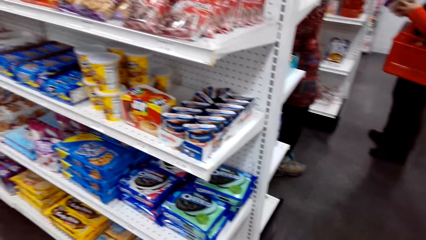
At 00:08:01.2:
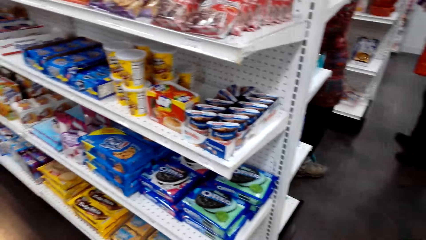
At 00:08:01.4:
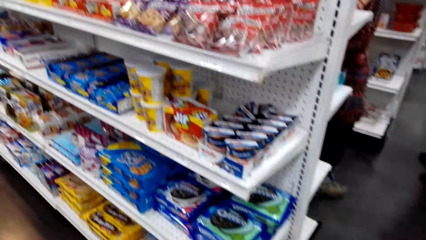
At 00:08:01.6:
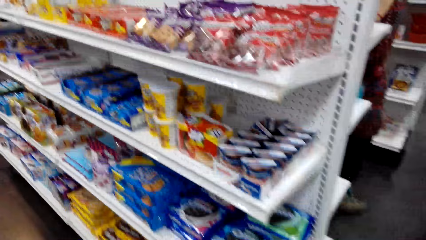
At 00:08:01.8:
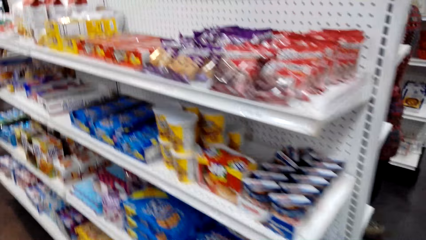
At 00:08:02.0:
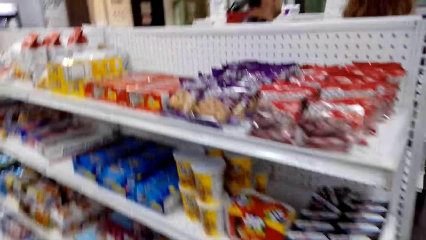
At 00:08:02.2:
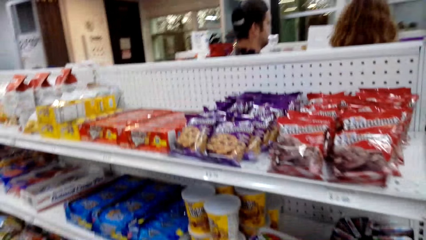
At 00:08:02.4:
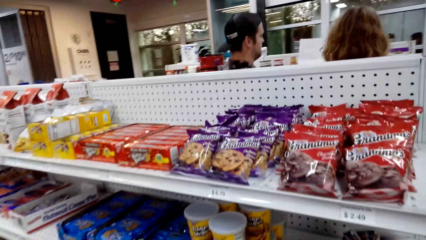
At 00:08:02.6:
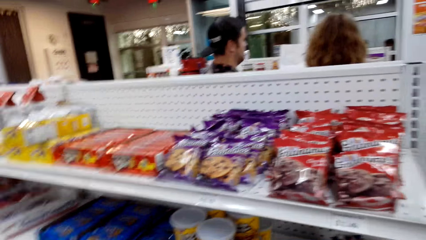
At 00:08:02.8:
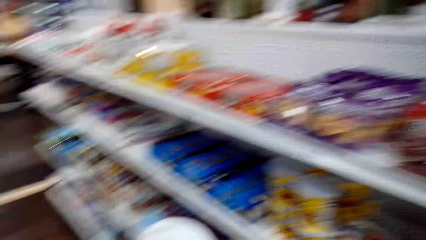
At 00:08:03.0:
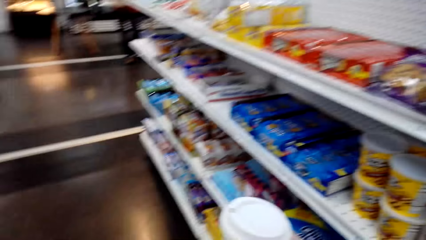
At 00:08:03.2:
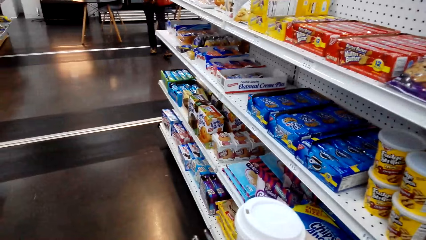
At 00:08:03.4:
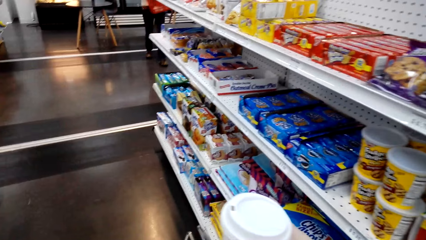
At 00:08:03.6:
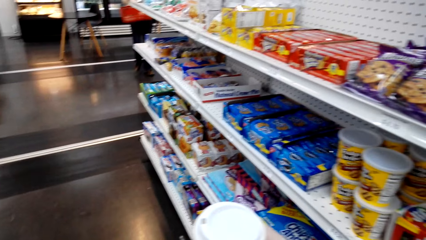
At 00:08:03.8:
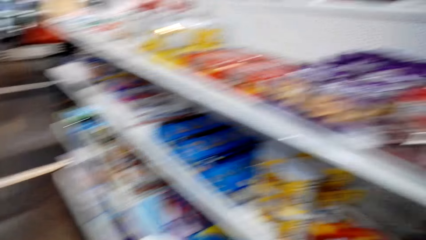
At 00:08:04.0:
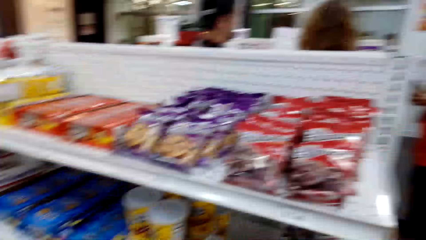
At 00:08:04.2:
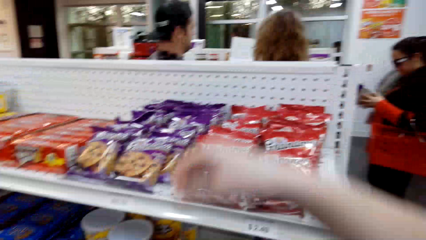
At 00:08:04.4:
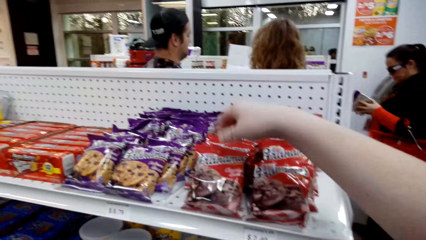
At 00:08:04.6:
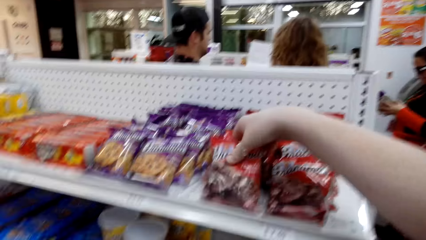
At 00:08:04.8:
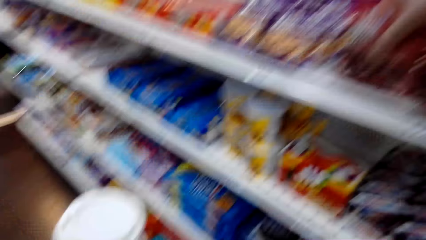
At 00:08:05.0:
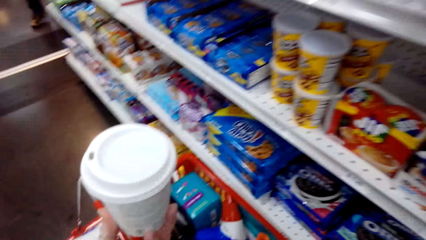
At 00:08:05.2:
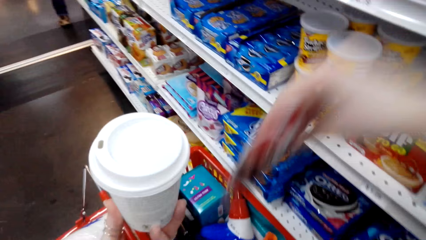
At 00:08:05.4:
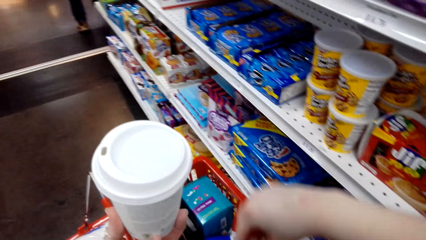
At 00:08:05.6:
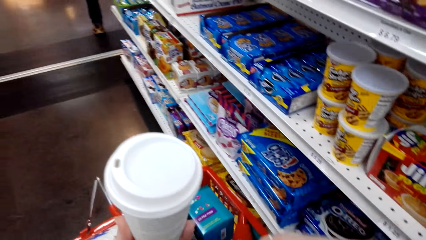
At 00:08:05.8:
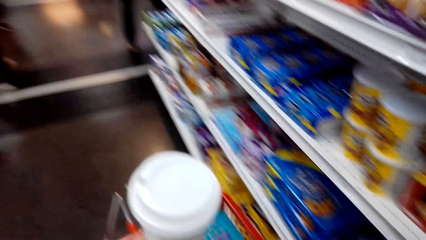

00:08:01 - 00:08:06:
The camera wearer looks through the snack shelf. They hold the coffee. They pick the sachet of snack from the shelf. They put the snack inside the shopping basket. They hold the coffee.

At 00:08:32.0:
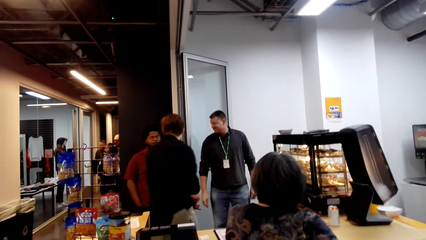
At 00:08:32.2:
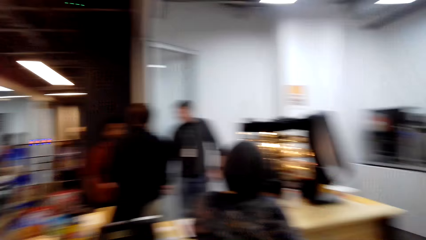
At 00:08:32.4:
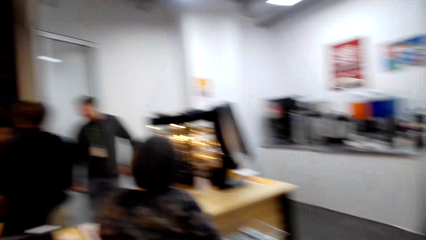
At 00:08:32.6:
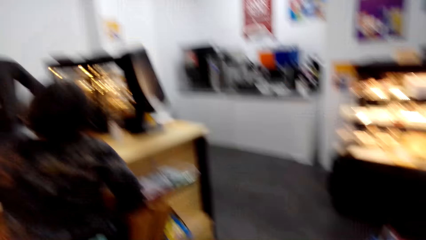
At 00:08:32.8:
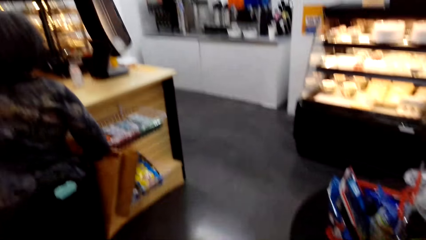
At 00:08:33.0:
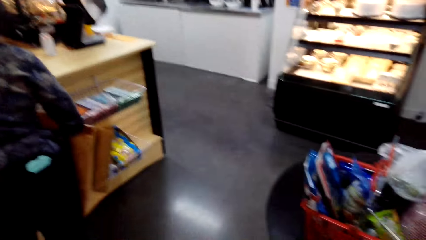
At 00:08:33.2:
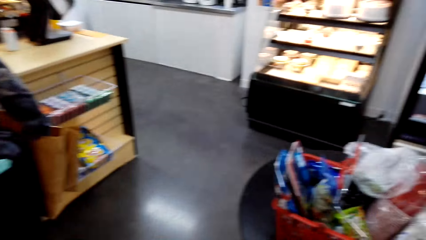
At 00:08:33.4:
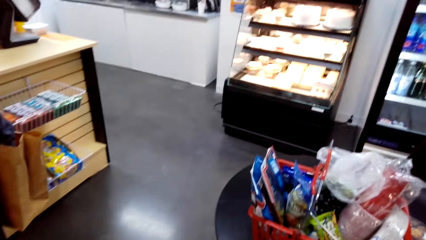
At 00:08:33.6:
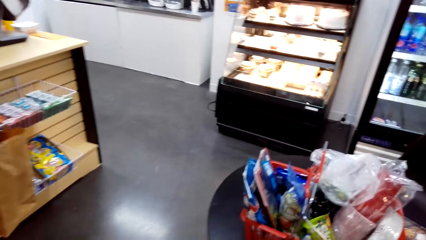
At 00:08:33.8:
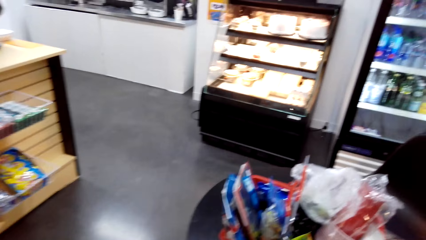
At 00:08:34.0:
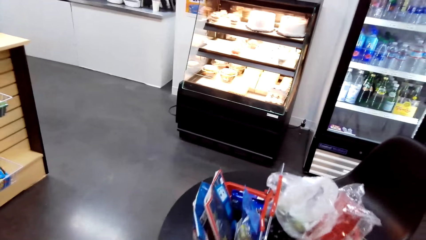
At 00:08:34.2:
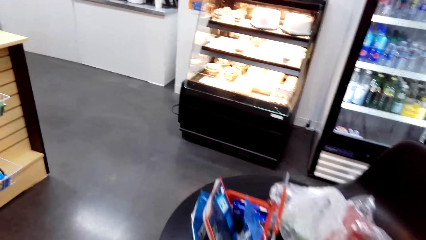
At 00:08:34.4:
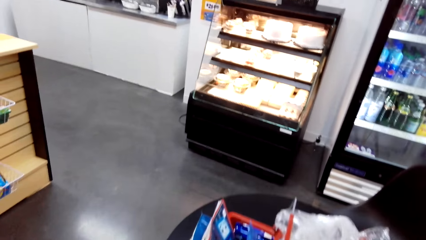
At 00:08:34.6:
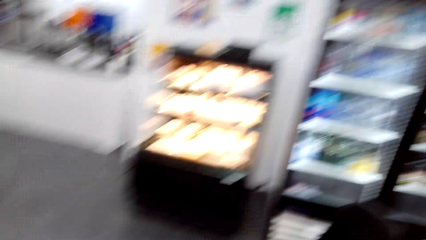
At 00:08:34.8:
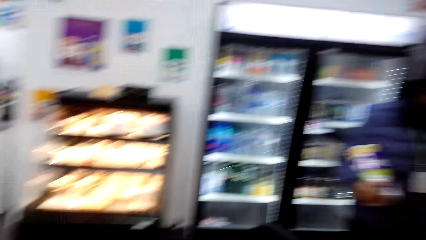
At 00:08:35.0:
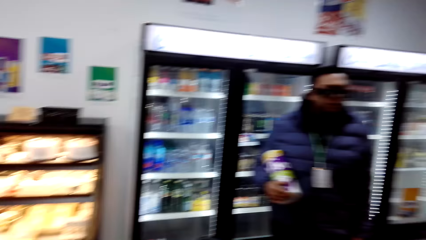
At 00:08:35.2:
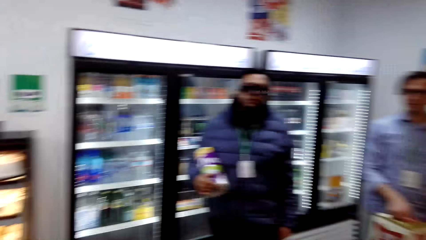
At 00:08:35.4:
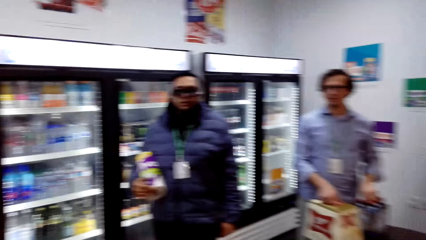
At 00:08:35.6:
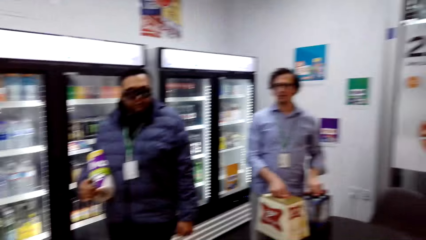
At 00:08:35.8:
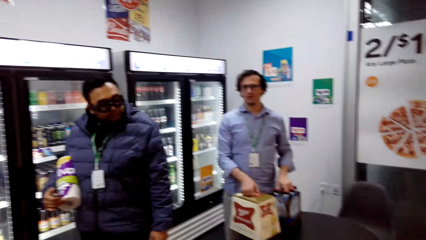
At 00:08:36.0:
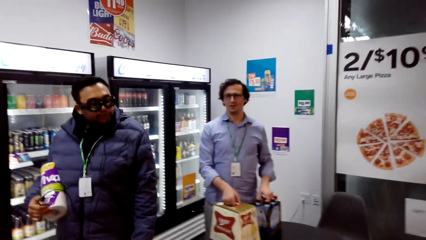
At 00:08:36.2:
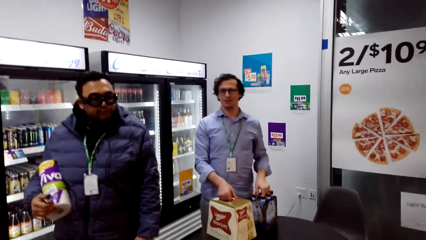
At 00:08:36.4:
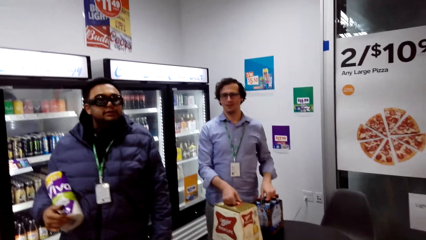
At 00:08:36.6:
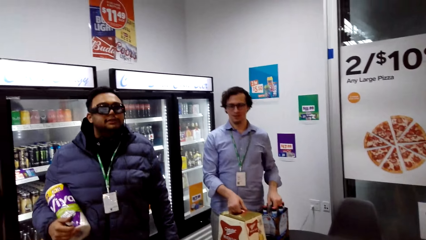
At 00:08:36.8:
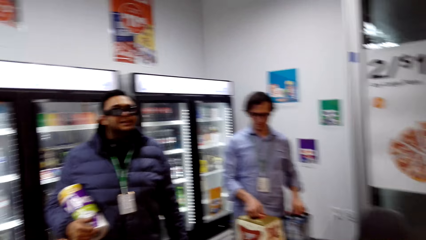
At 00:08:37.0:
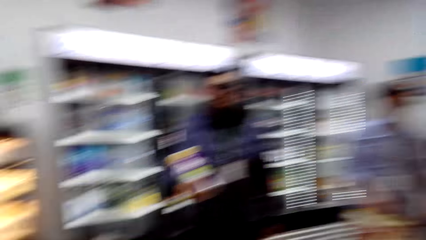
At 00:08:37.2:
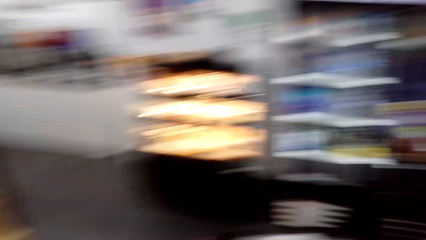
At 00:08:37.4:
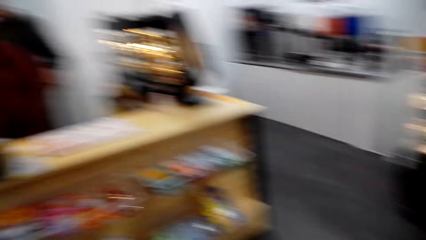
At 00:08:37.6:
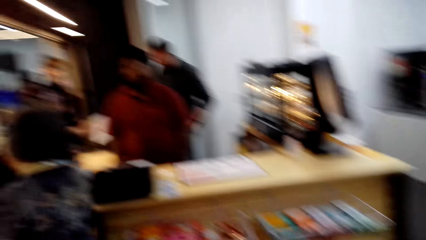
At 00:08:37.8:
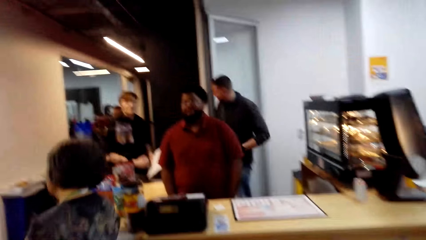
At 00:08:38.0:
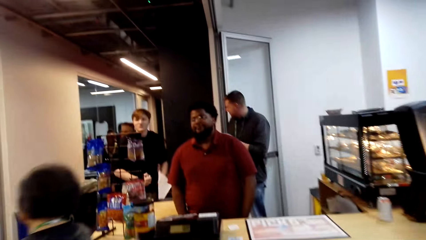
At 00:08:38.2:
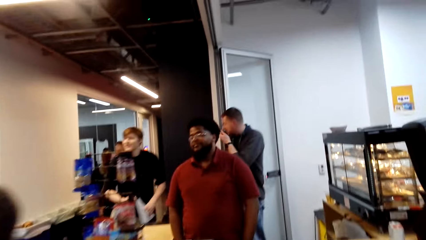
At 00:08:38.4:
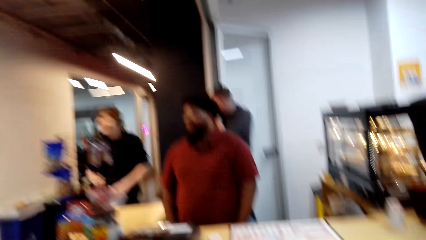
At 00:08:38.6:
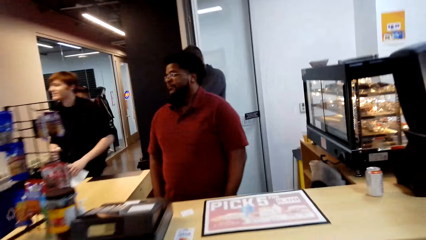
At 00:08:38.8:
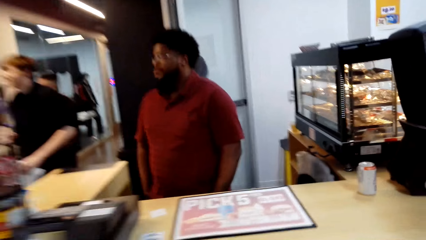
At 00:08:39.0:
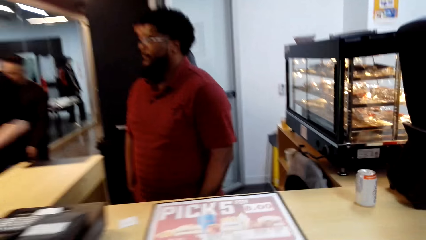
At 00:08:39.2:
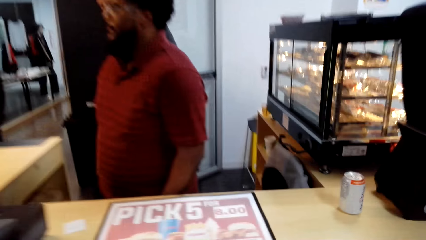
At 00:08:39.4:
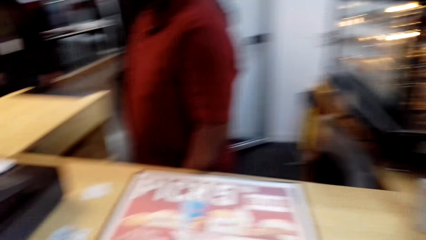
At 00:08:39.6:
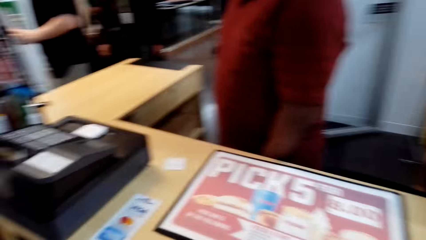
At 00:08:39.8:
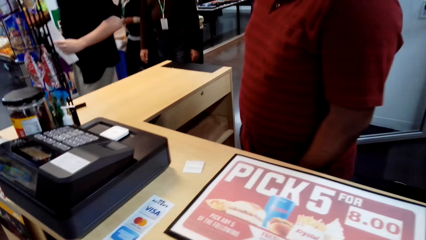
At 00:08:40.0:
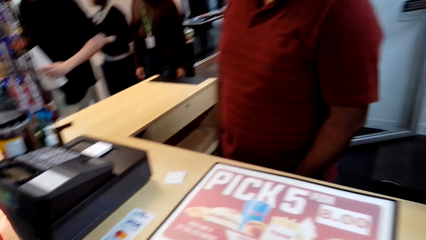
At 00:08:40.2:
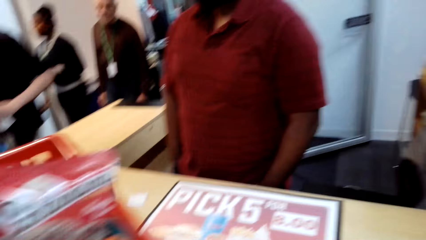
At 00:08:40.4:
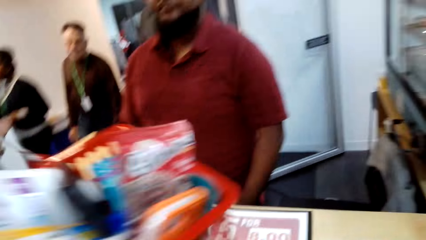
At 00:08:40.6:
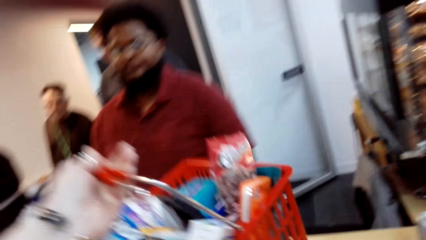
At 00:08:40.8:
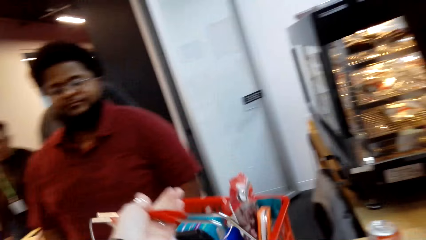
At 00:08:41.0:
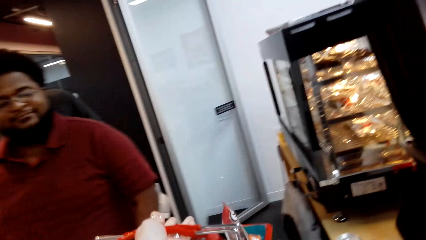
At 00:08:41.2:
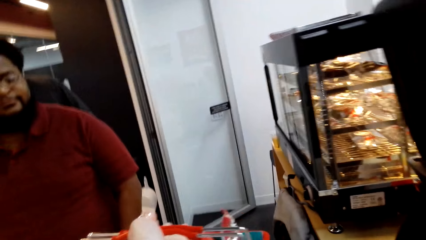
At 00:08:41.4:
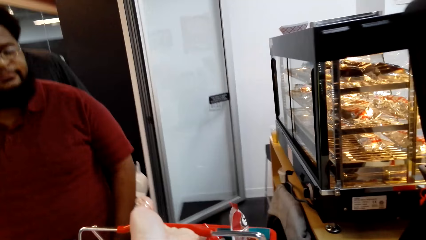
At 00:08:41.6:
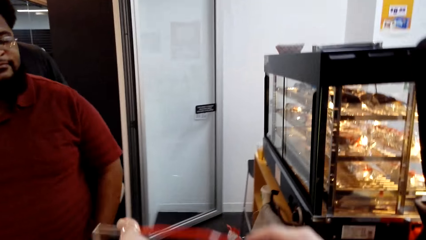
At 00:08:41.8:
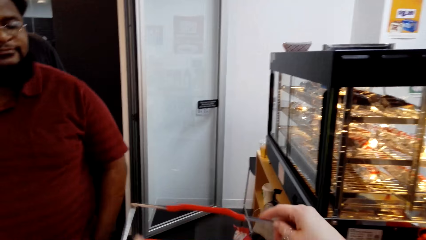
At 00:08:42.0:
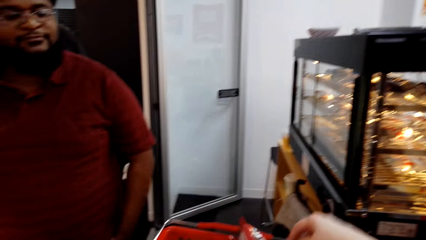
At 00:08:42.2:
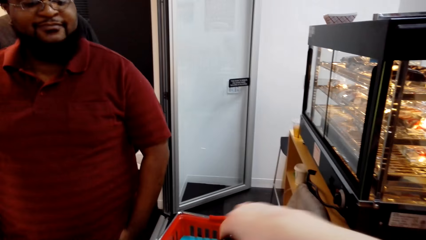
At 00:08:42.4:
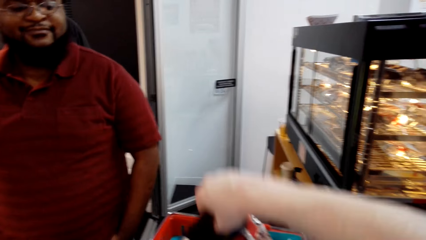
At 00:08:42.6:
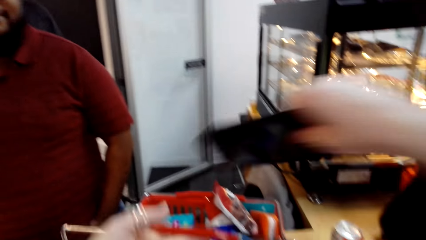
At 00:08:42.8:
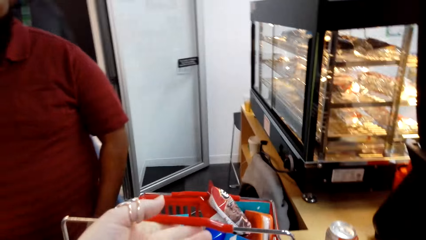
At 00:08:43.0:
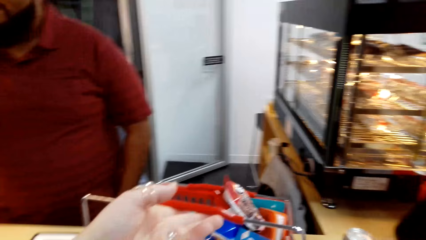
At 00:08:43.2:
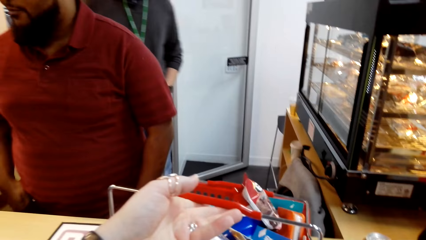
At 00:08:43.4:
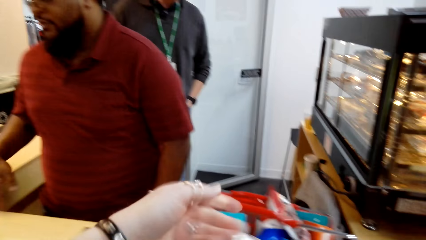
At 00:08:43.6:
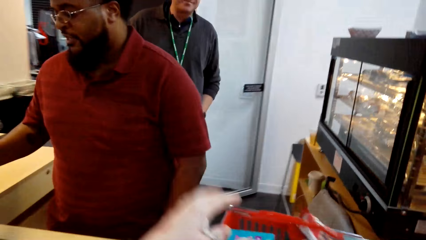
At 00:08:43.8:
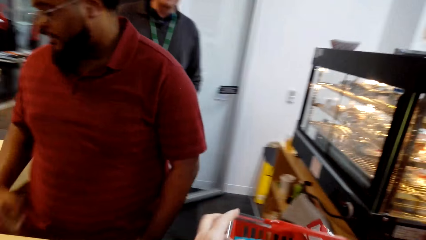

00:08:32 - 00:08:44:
The camera wearer looks around. They walk around the shop. They move to the counter. They converse with a cashier. They place a shopping basket on the counter.
